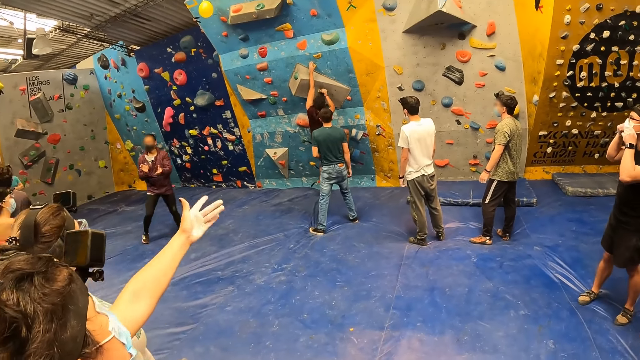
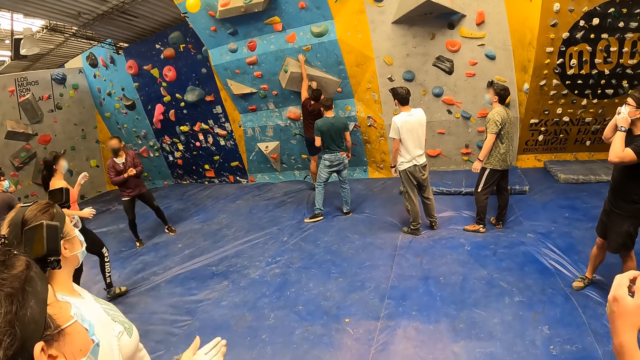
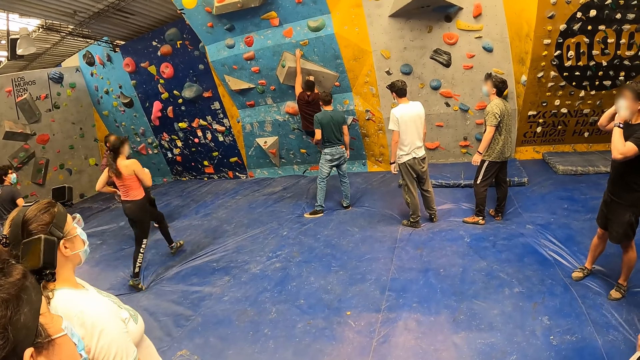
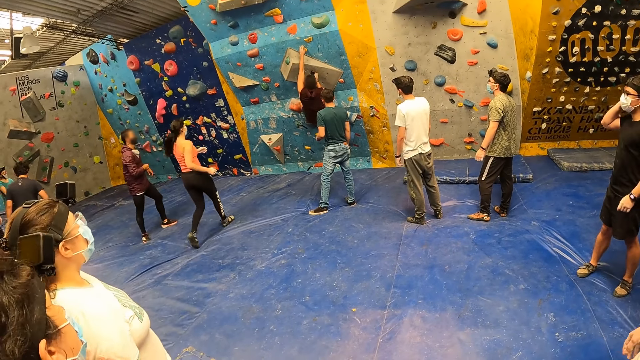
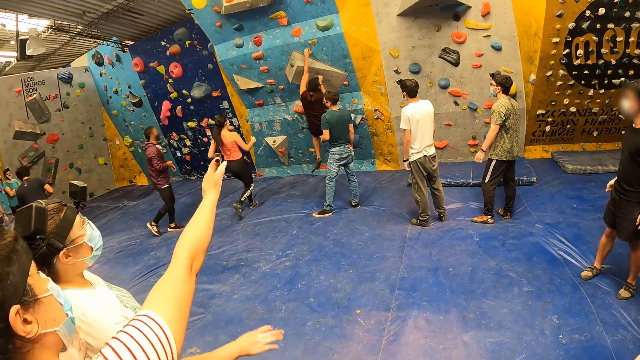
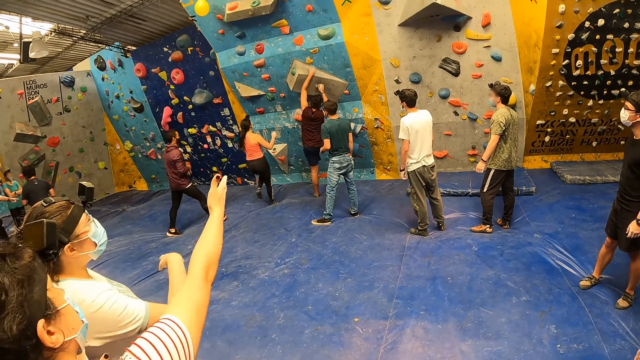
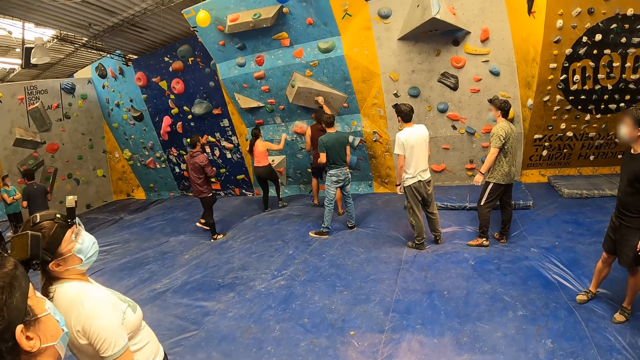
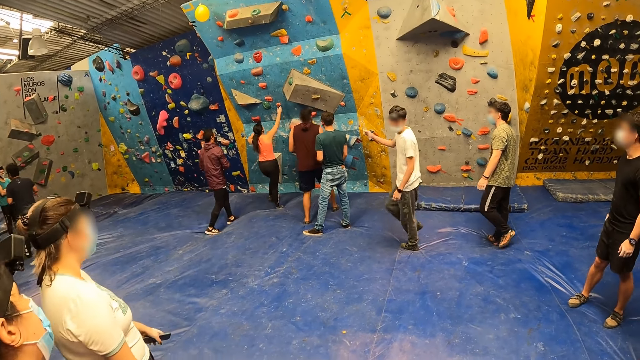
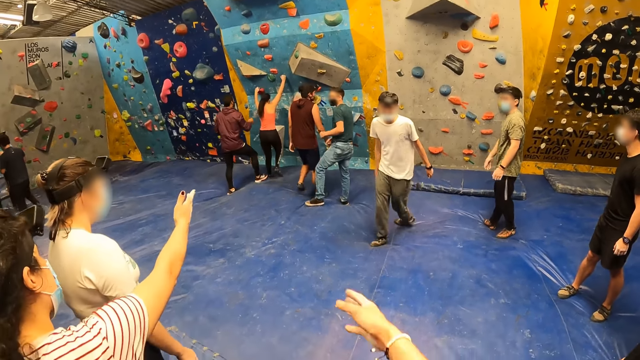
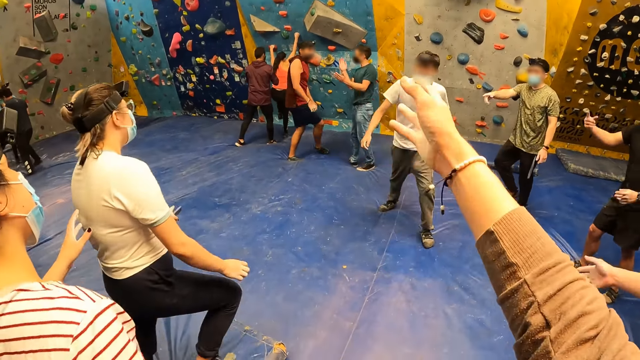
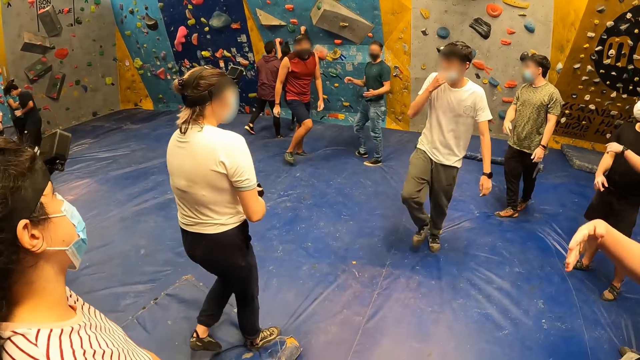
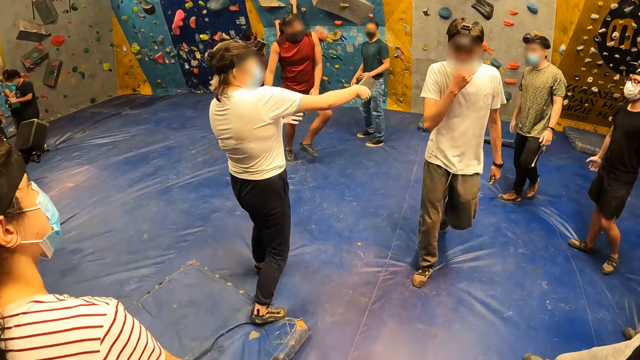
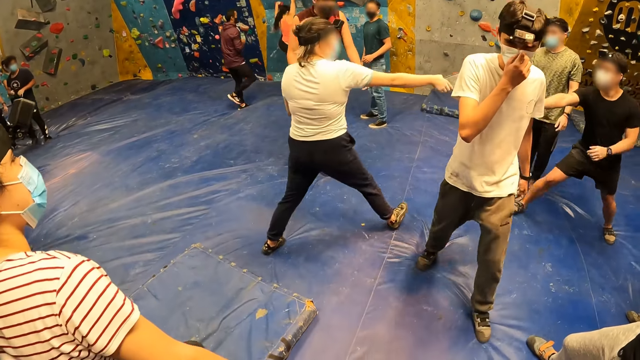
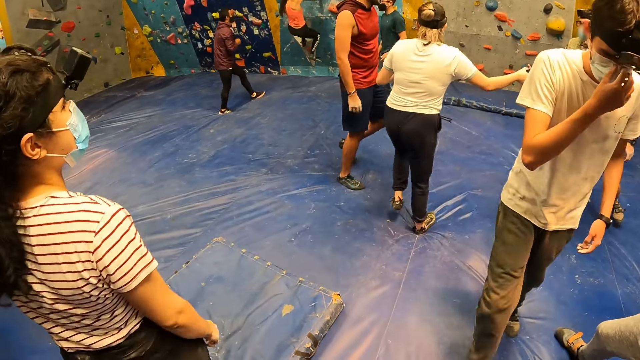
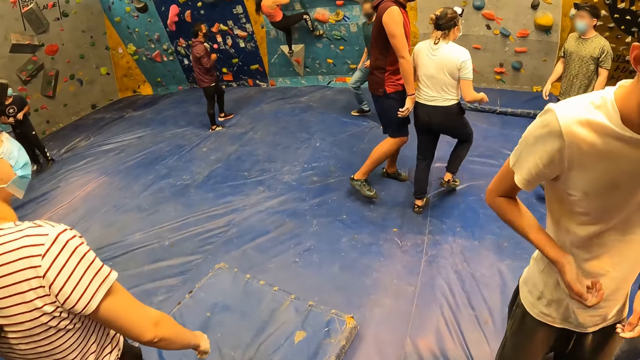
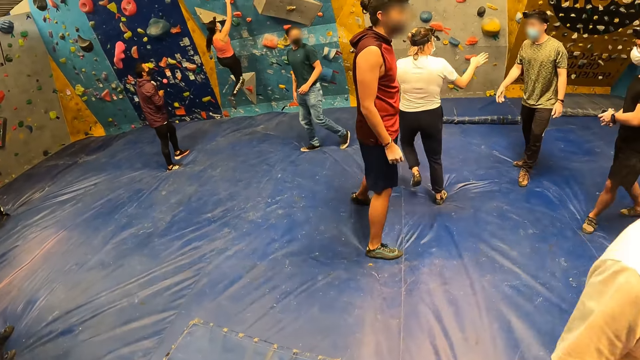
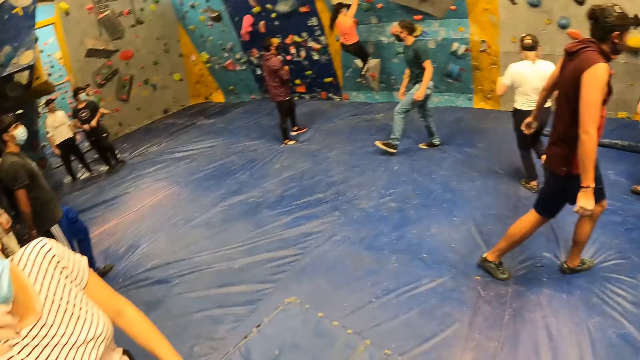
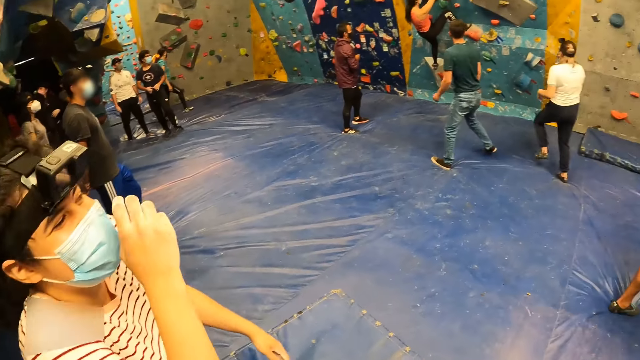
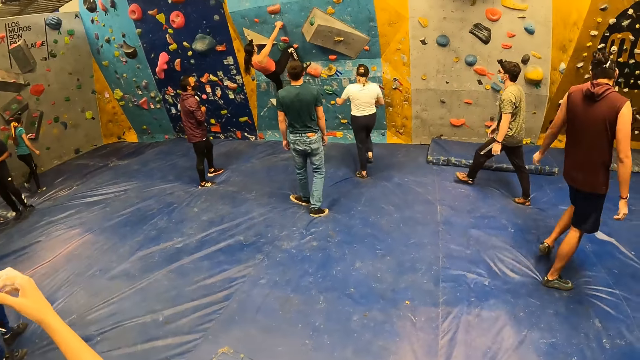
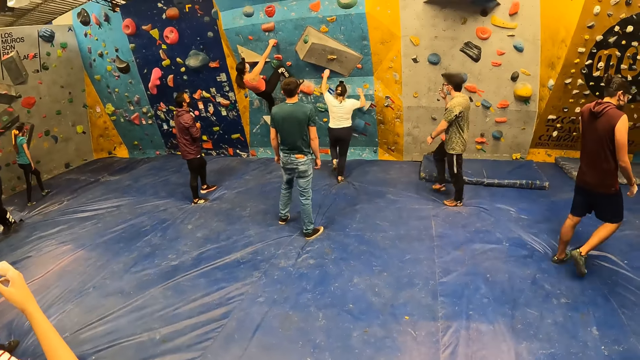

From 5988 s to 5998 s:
A lady converses with another lady. The group of people climb the rock wall. The camera wearer converses with the first lady. They look around the boulder gym. A woman gives the phone to a man.

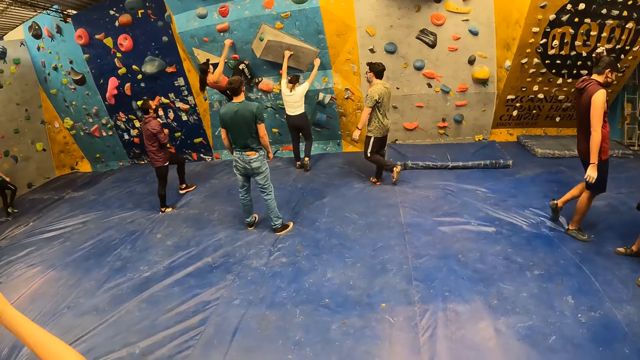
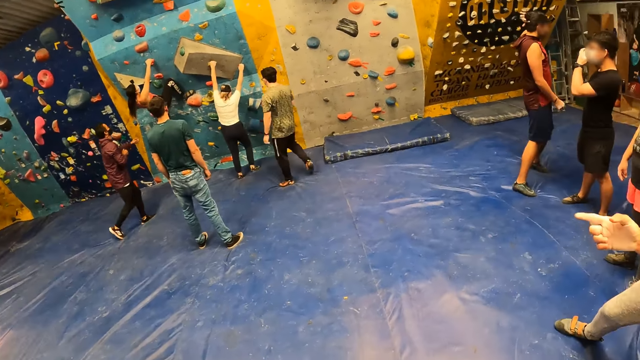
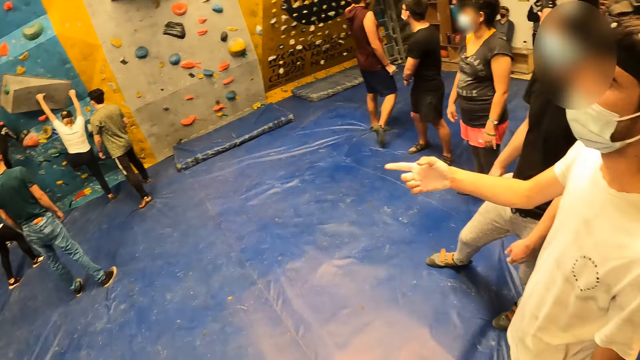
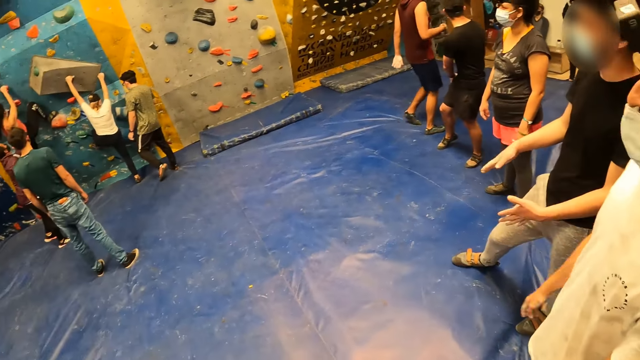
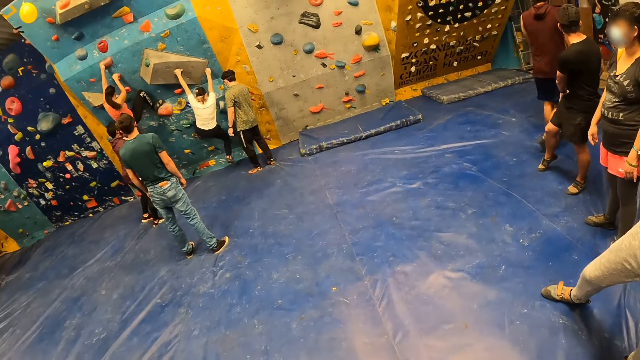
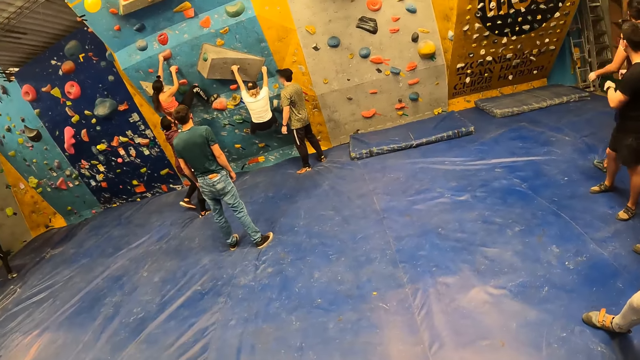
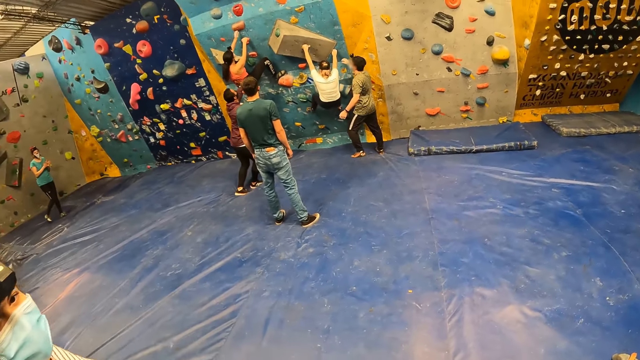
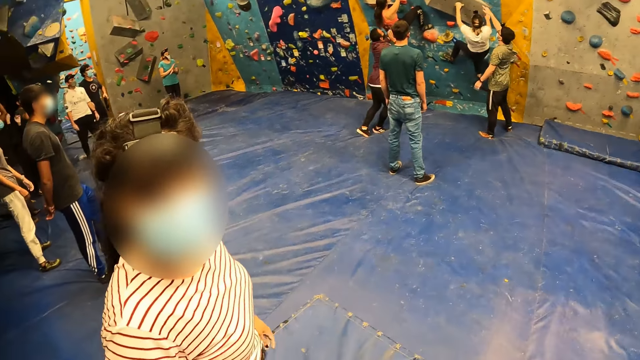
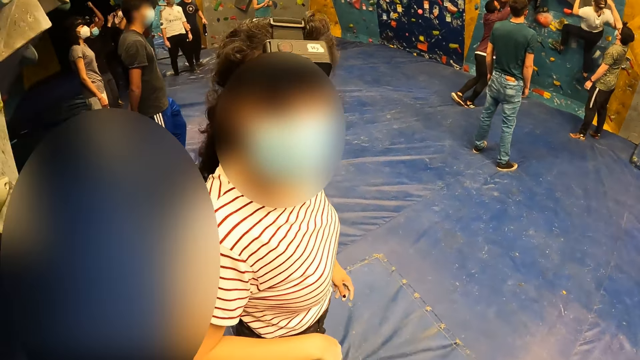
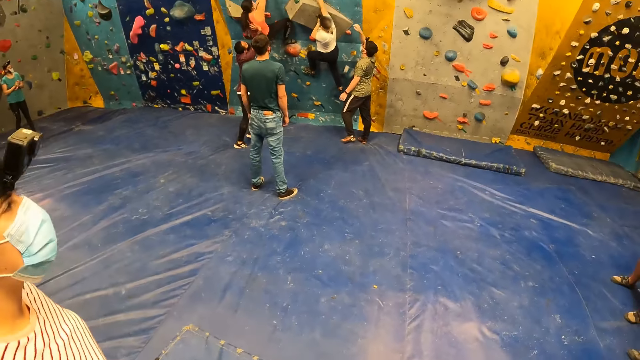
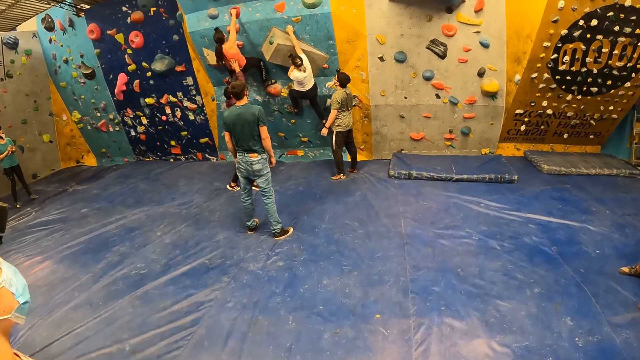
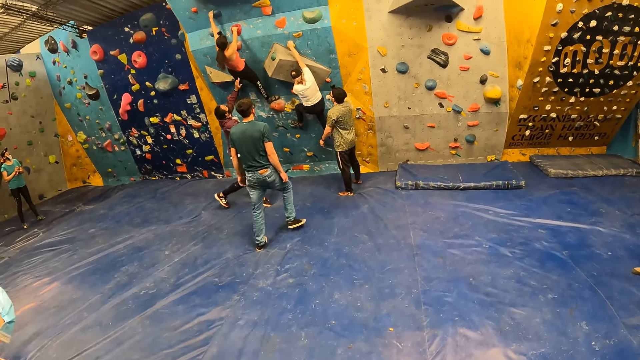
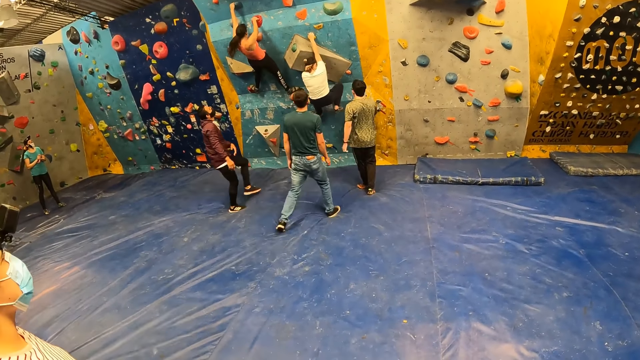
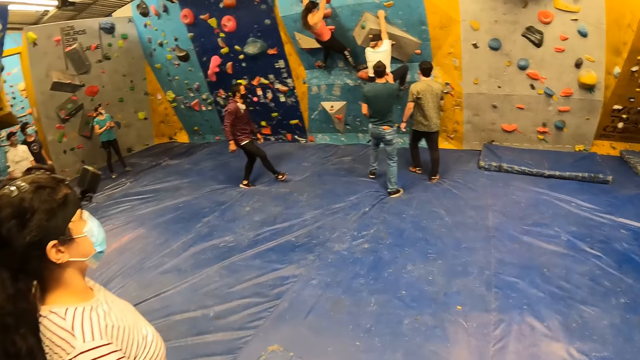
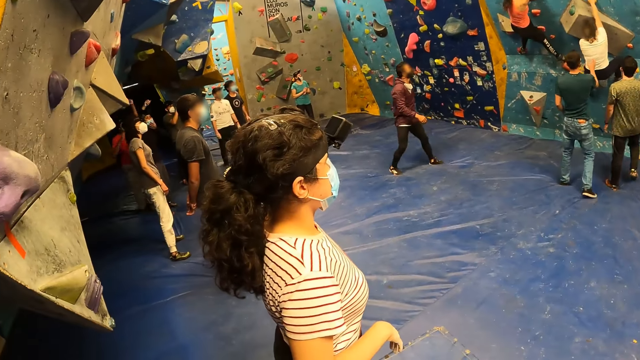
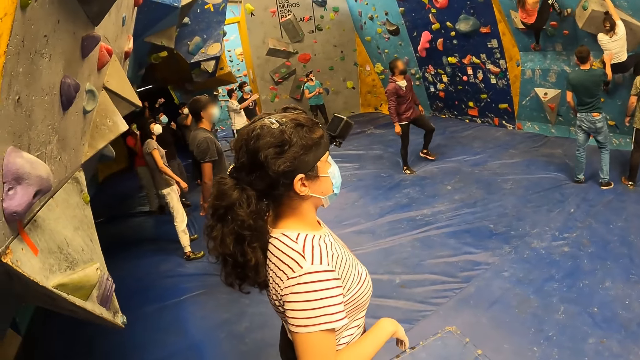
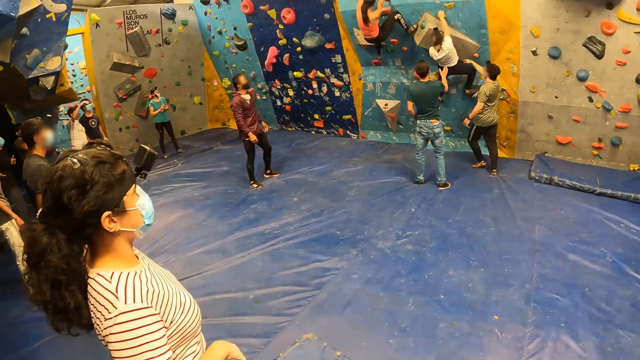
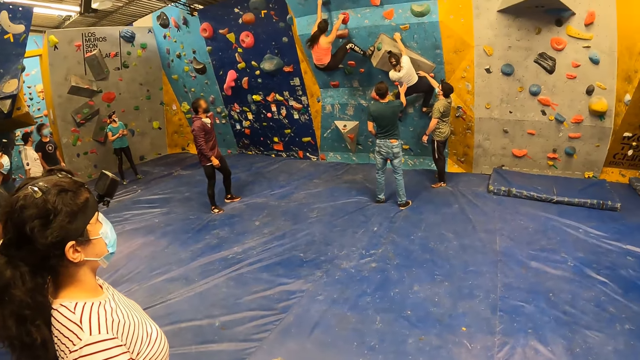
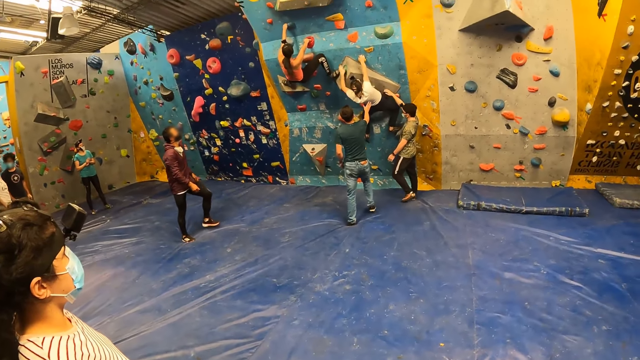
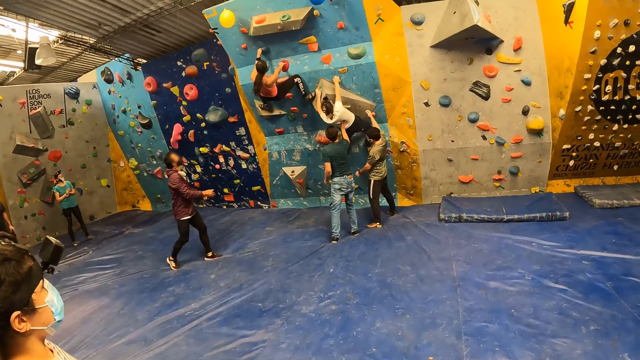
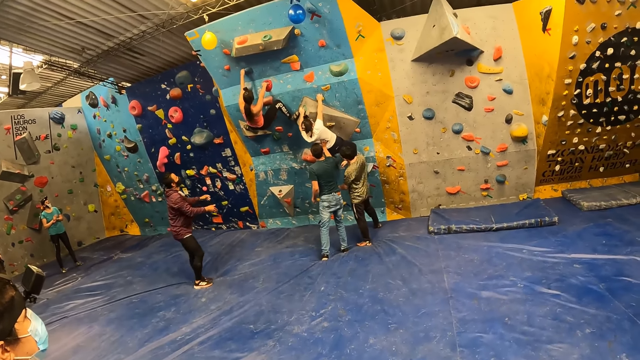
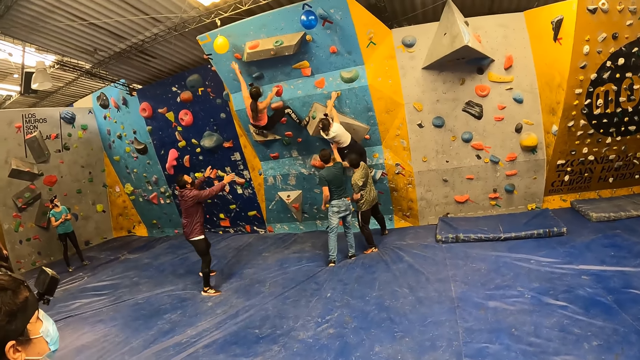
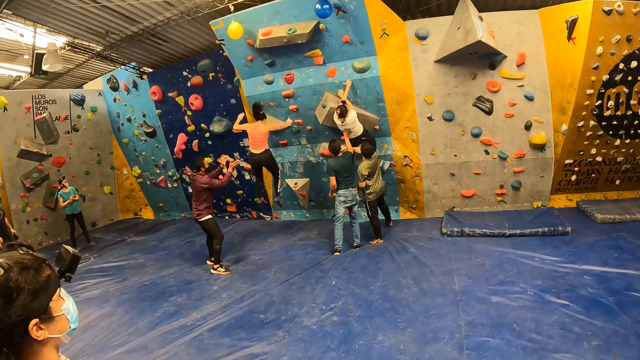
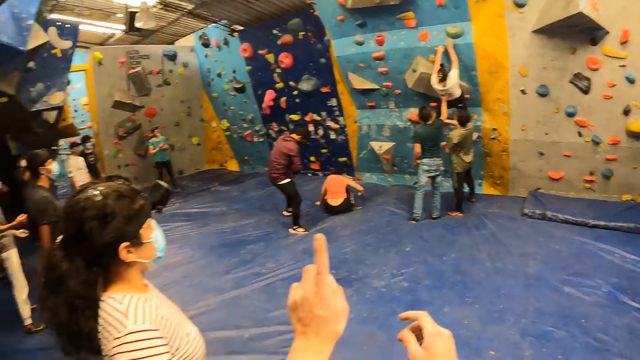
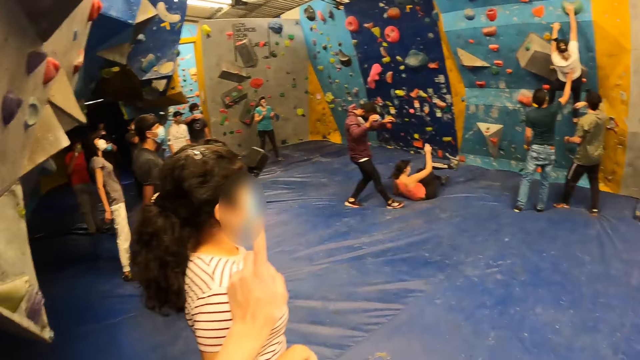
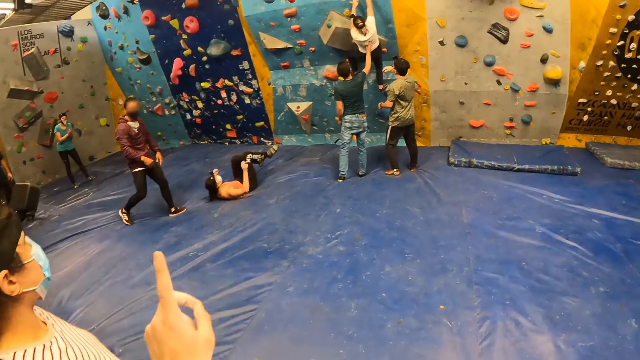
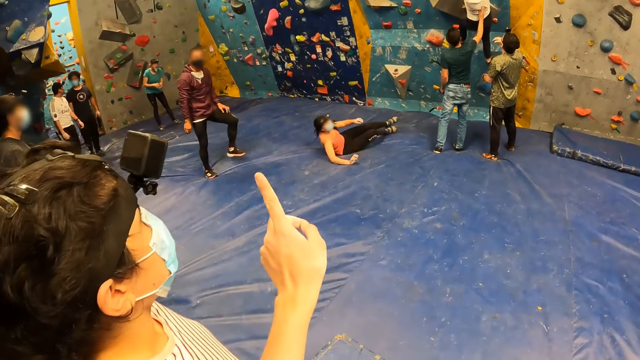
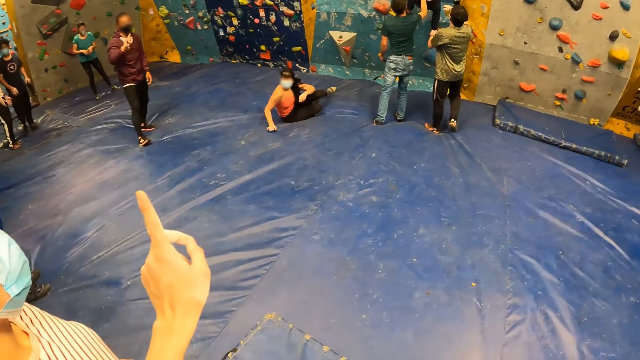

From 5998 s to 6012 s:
A woman climbs the rock wall. A man converses with the camera wearer. The camera wearer converses with a lady. They look around the boulder gym. They stare at another lady climbing the wall. Another woman jumps down from the rock wall. The camera wearer converses with the first lady.
